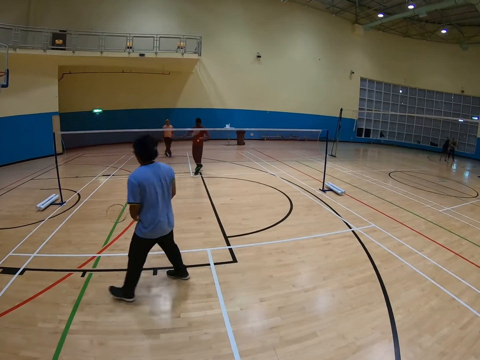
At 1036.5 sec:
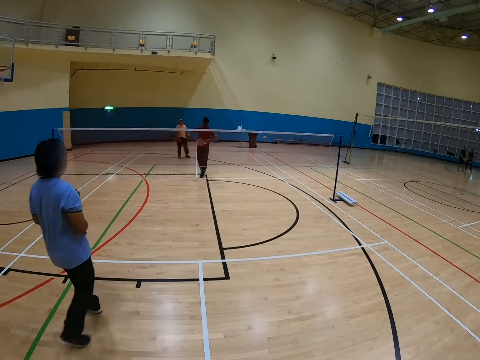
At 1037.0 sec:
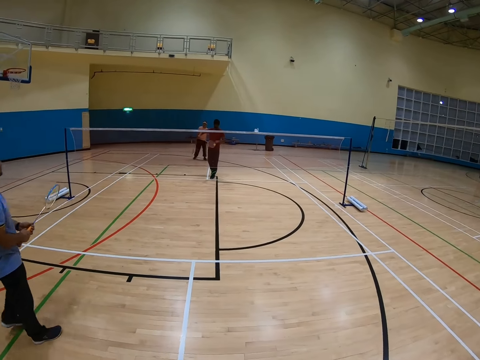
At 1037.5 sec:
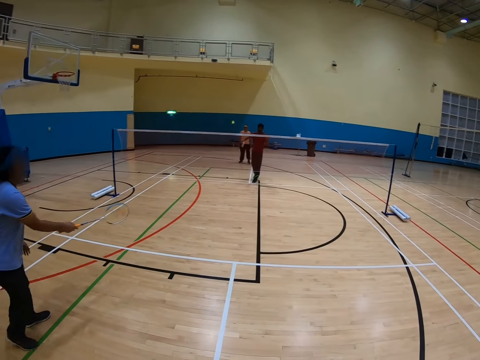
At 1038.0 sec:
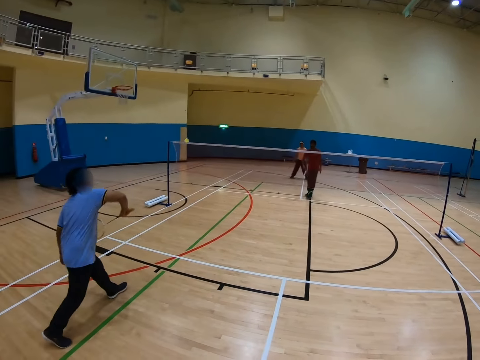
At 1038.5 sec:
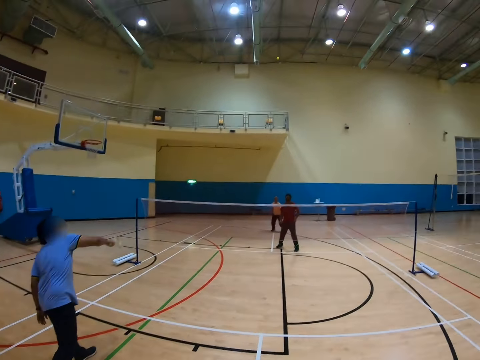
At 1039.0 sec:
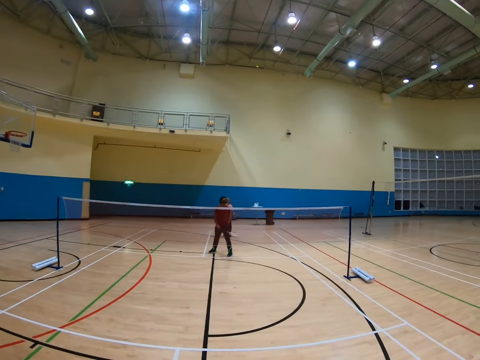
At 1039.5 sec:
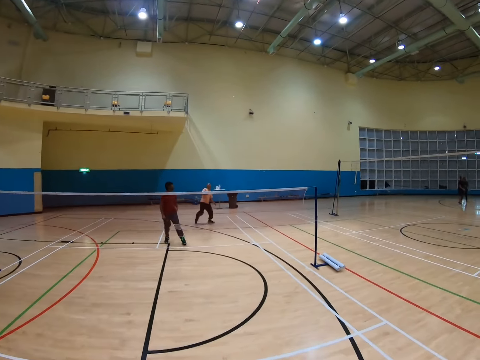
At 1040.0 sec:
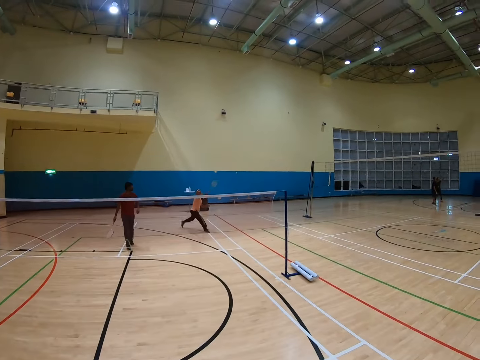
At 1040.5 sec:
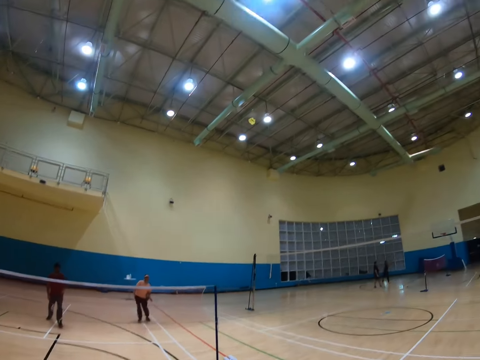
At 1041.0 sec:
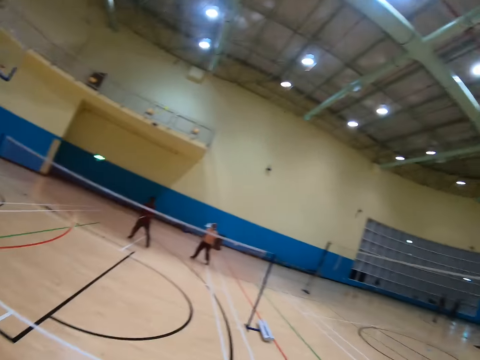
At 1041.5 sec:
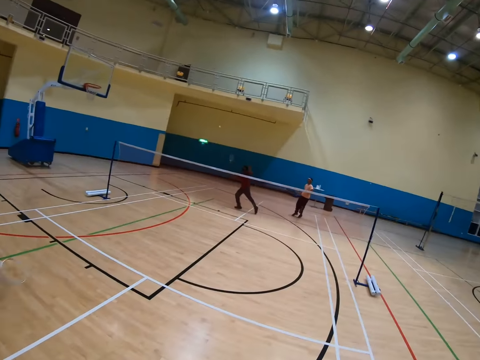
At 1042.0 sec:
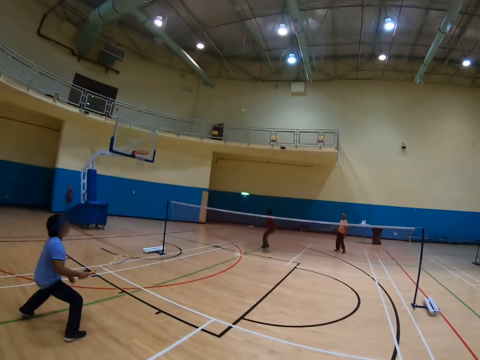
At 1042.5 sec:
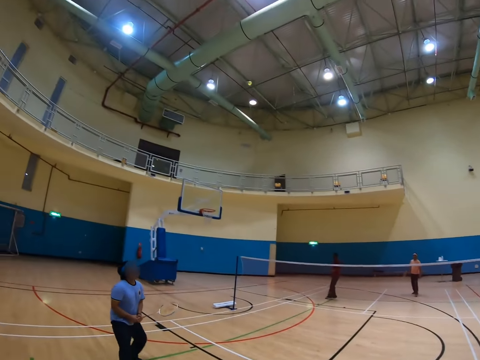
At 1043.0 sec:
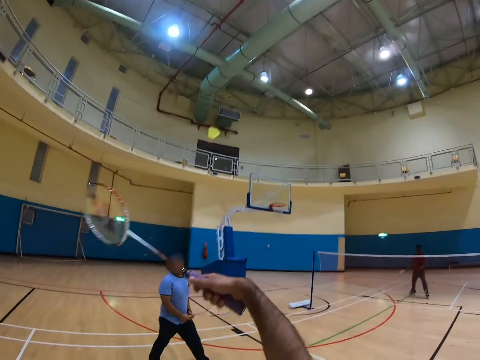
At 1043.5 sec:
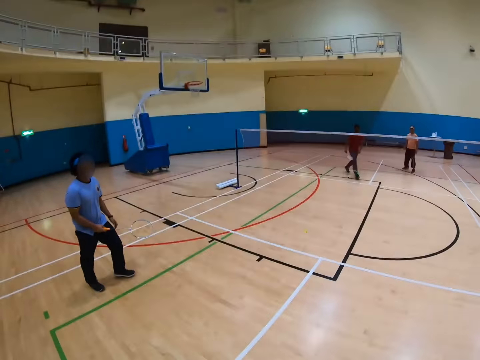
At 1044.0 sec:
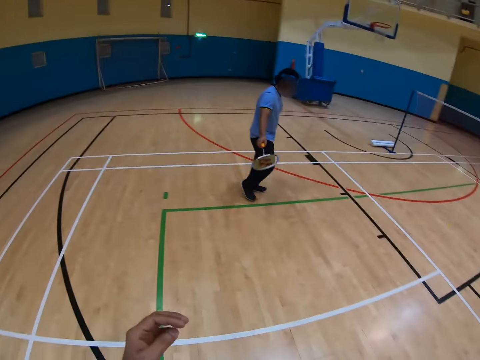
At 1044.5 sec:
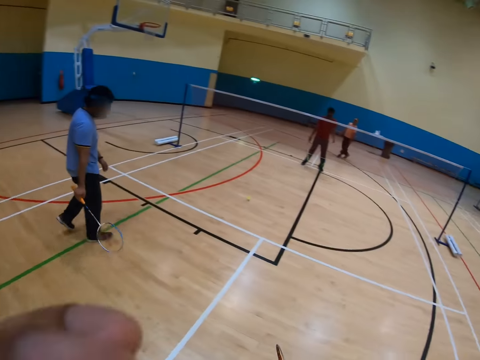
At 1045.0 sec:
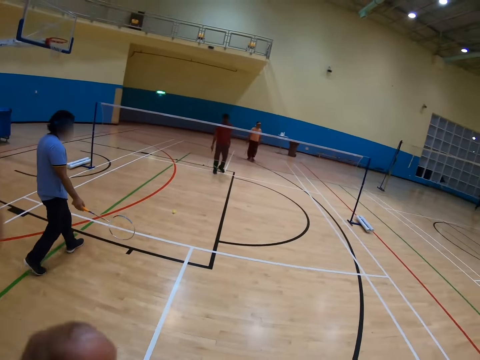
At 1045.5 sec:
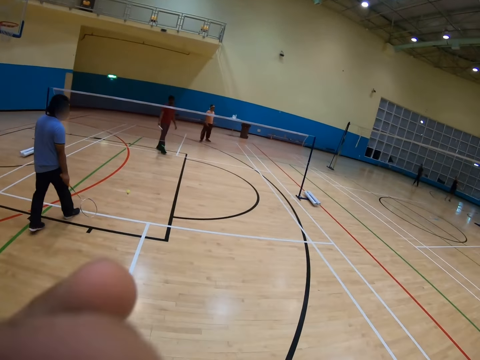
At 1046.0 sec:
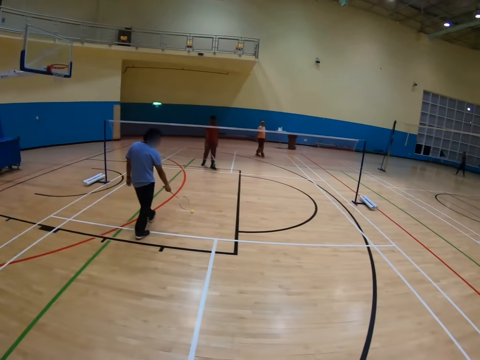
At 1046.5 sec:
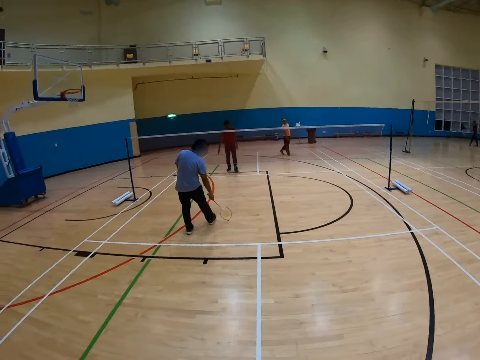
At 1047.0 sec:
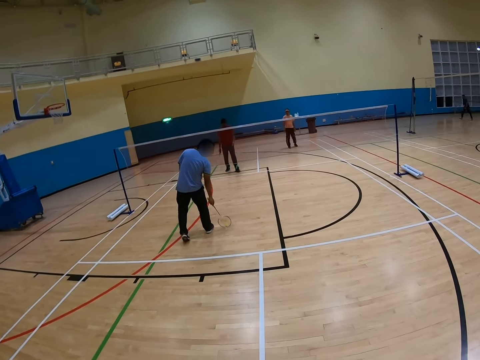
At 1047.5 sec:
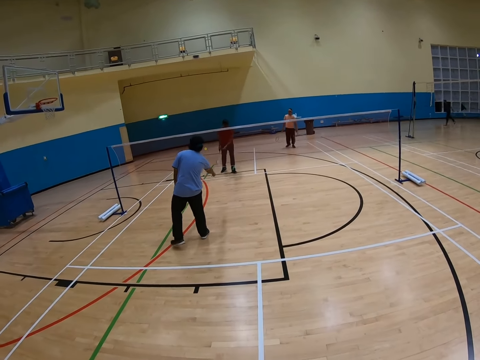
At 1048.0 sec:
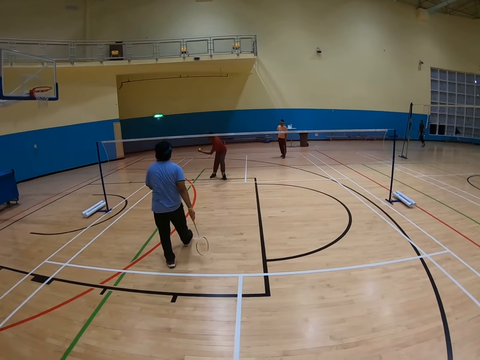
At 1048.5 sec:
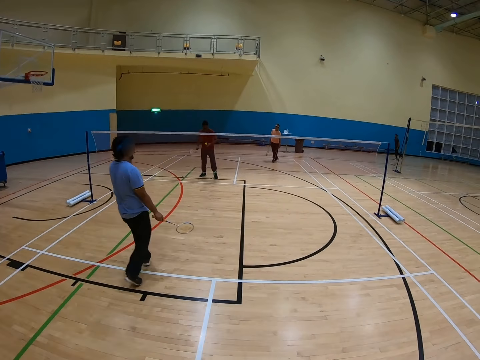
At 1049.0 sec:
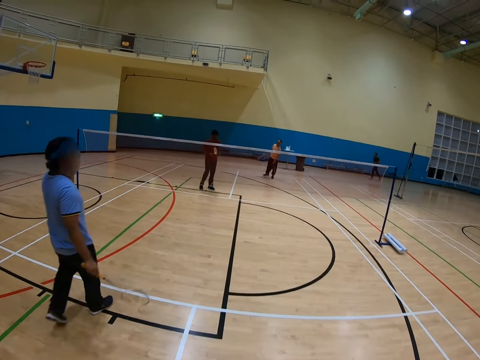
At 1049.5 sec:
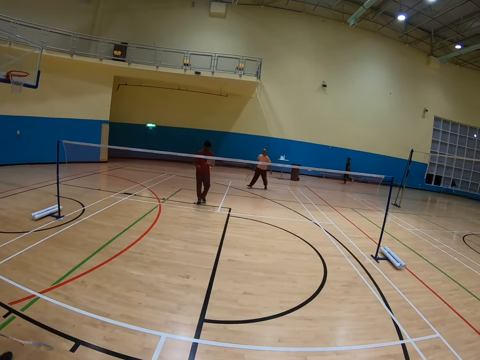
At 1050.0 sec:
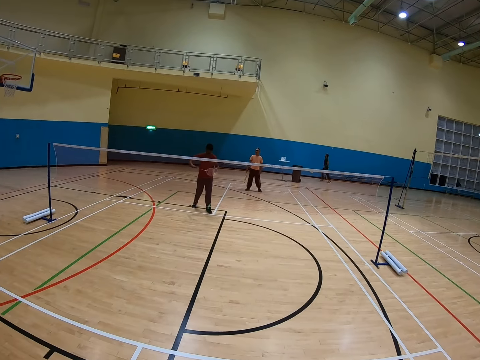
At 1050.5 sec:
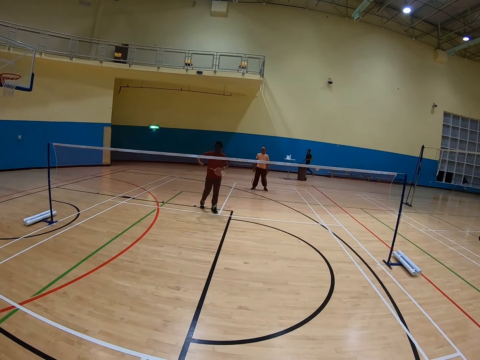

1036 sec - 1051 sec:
A man hits the shuttlecock. Another man hits the shuttlecock. A third man hits the shuttlecock. The camera wearer hits the shuttlecock. The first man hits the shuttlecock. The camera wearer hits the shuttlecock. The second man walks in the court. The first man catches the shuttlecock.

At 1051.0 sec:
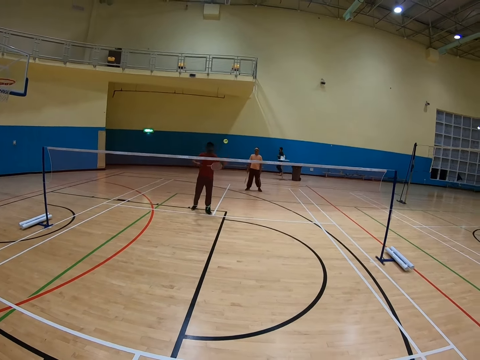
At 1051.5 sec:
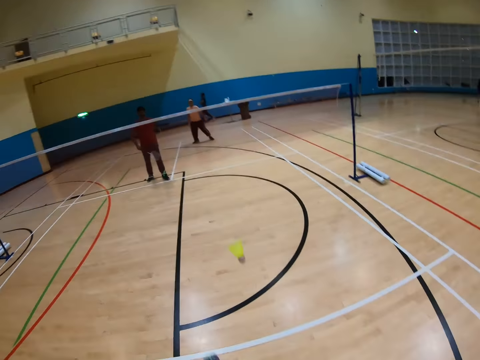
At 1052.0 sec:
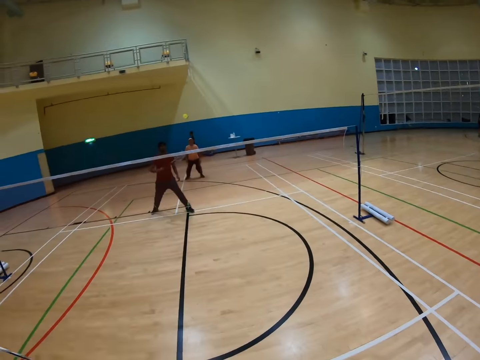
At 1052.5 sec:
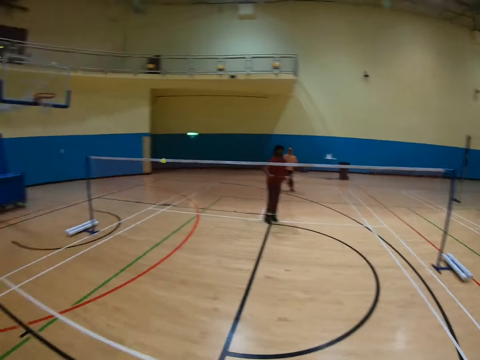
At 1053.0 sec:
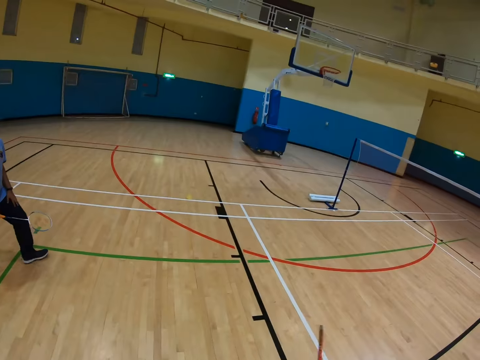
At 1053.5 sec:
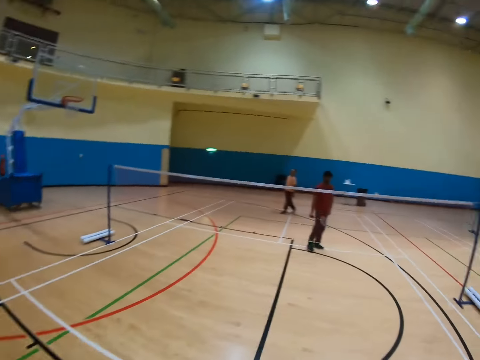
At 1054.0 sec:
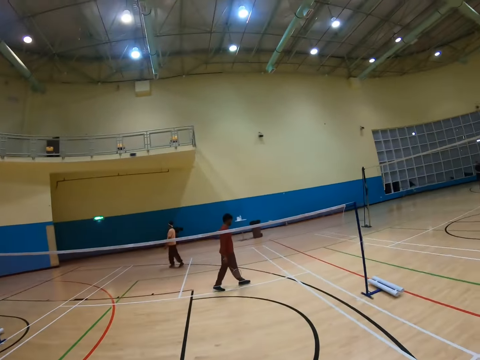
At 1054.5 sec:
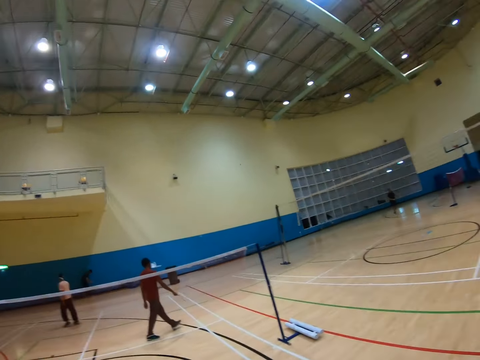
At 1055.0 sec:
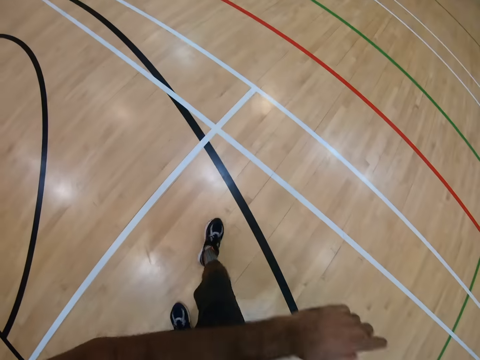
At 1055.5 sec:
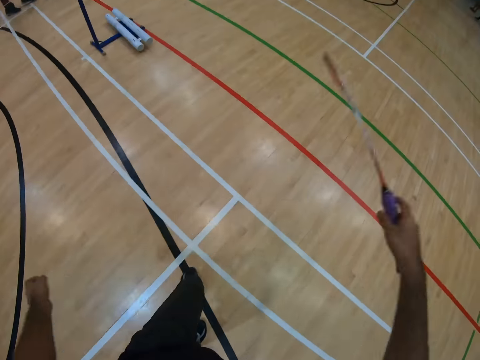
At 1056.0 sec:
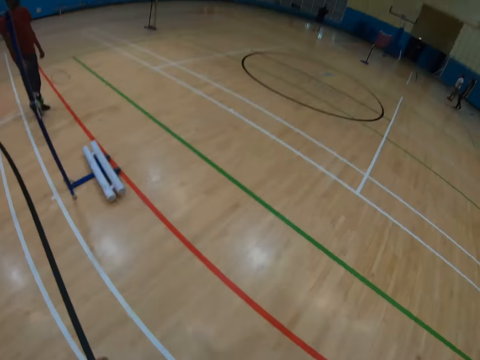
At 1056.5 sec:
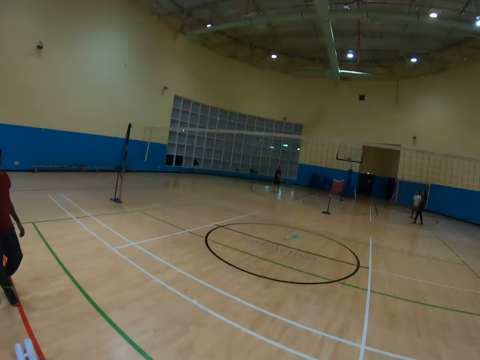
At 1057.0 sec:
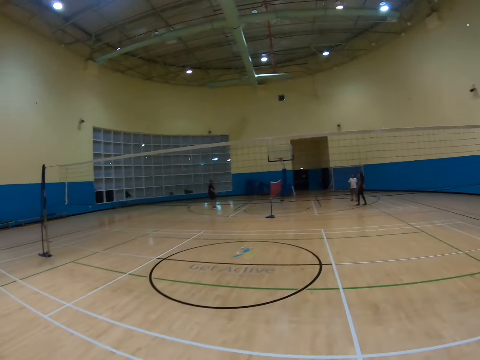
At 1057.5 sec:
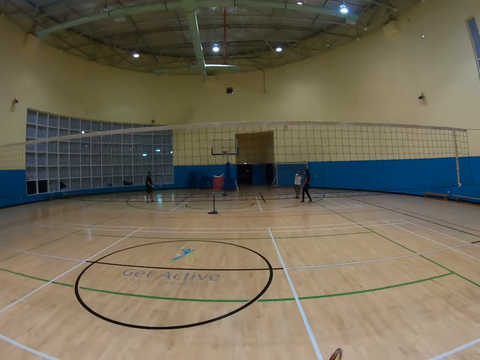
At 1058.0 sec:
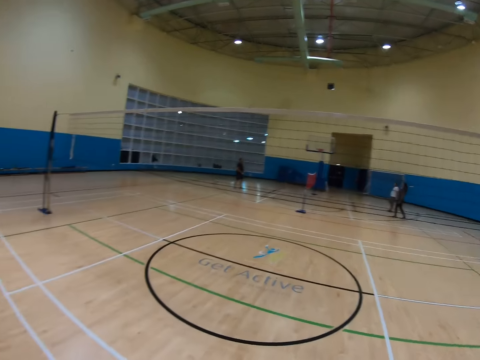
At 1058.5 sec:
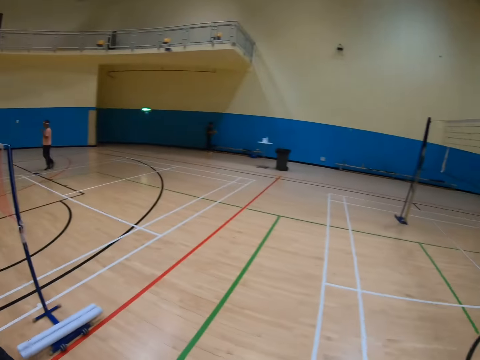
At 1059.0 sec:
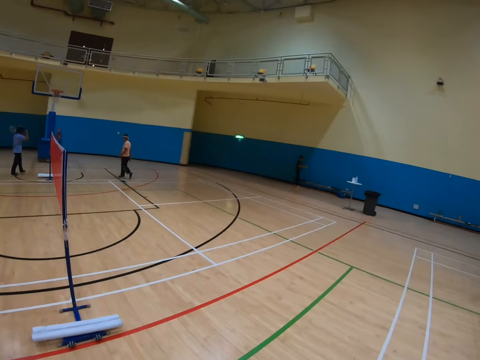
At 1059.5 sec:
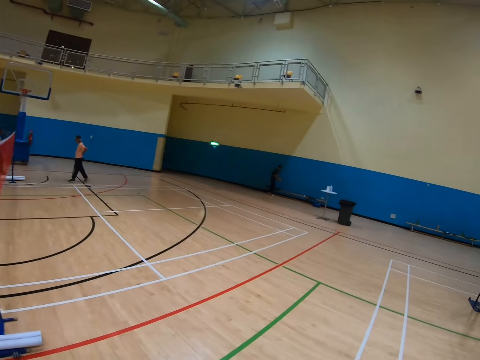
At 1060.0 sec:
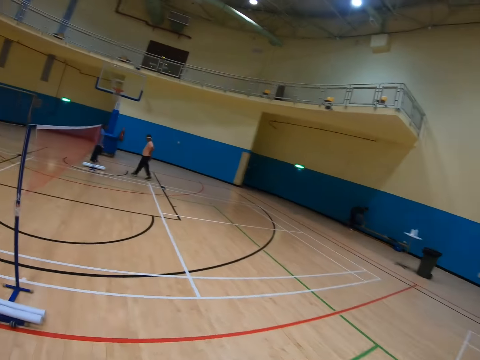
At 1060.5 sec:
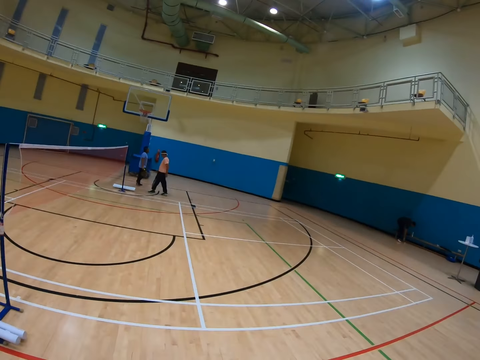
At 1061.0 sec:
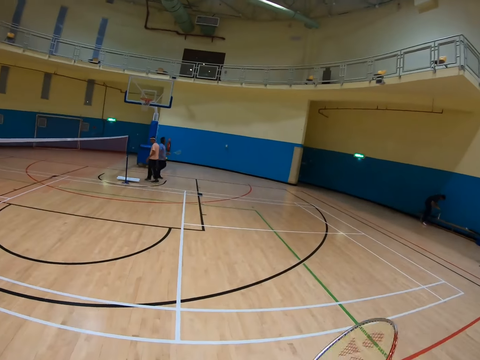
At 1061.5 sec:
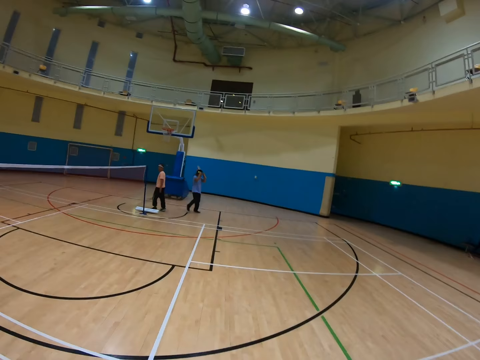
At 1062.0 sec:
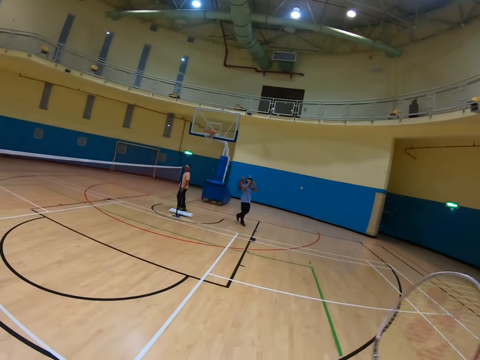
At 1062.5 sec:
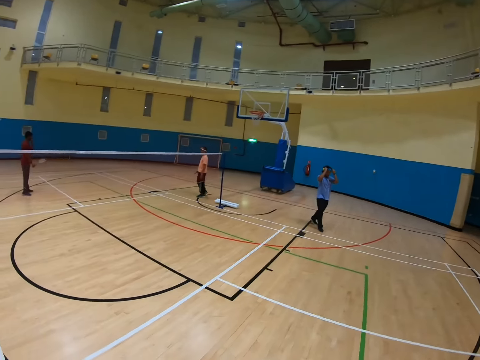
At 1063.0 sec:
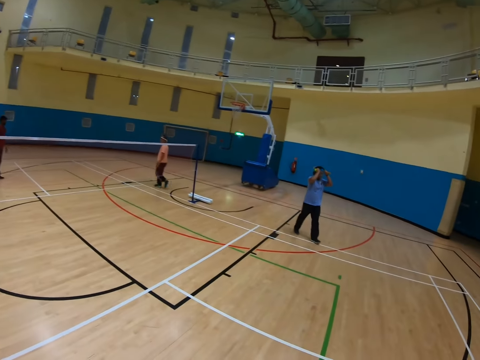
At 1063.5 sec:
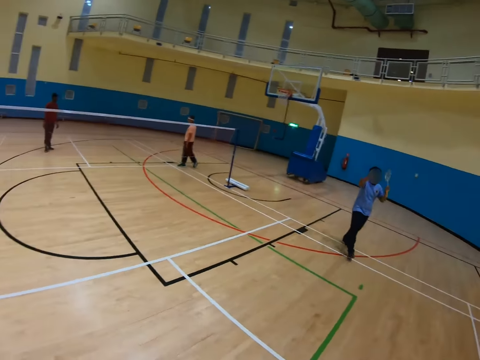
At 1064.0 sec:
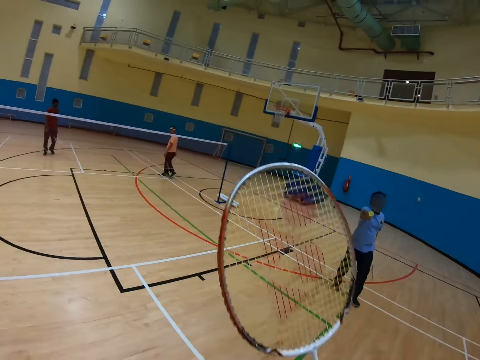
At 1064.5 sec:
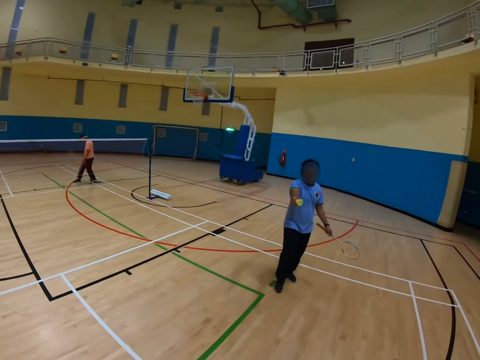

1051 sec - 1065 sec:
A man hits the shuttlecock. The camera wearer hits the shuttlecock. The man hits the shuttlecock. The camera wearer walks in the badminton court. Another man walks in the badminton court. A third man walks in the badminton court.
